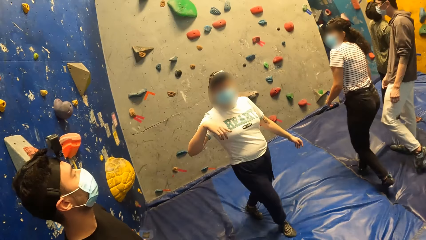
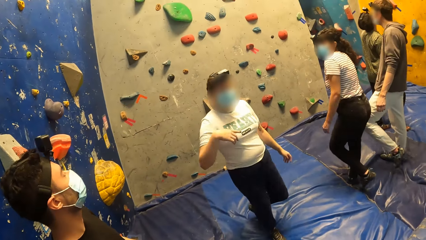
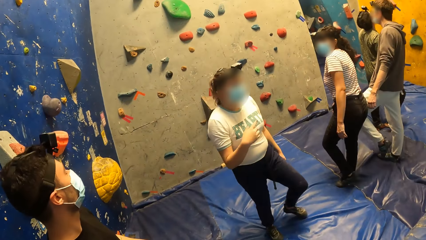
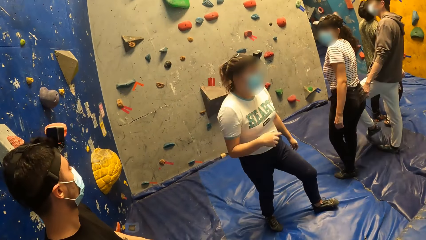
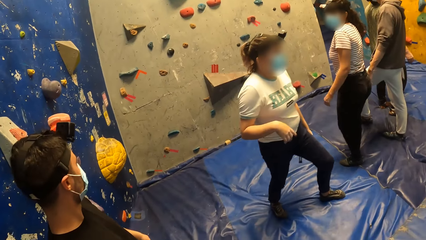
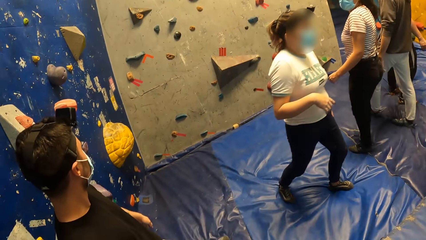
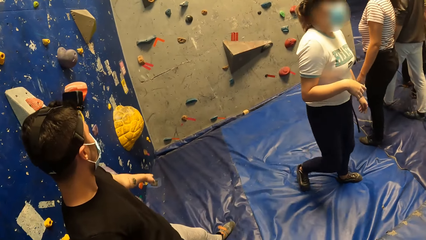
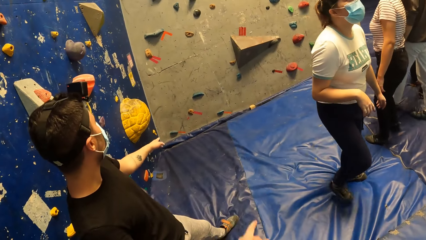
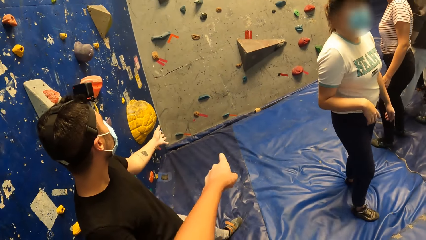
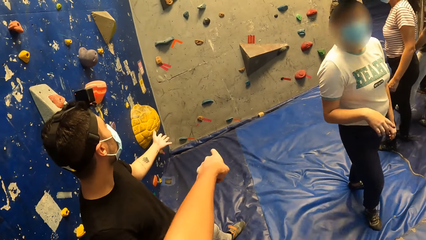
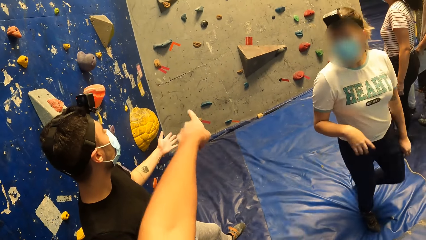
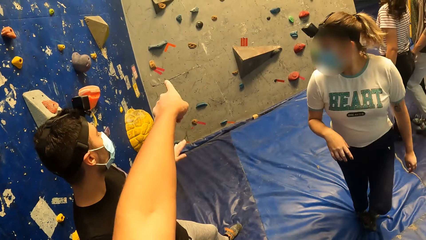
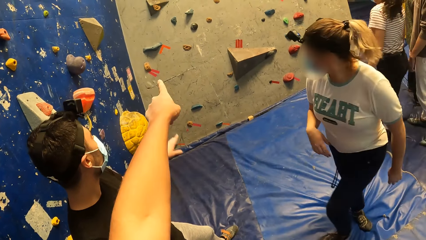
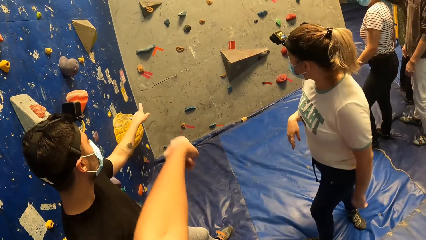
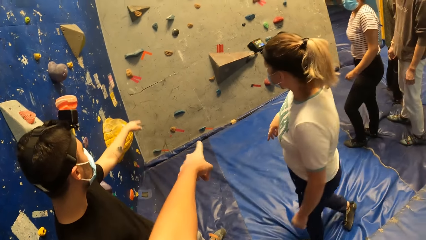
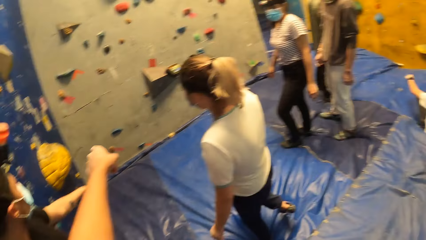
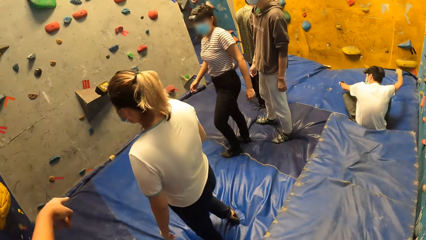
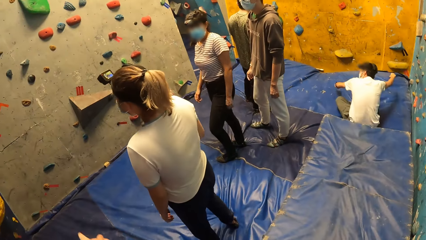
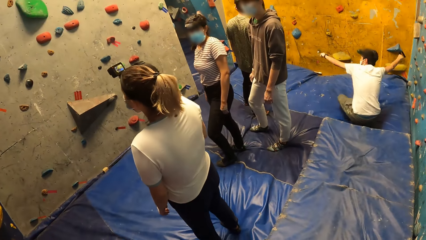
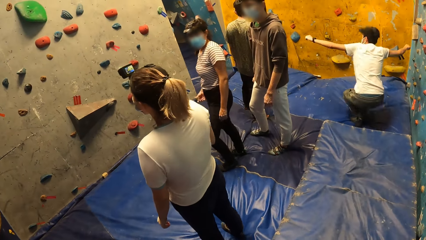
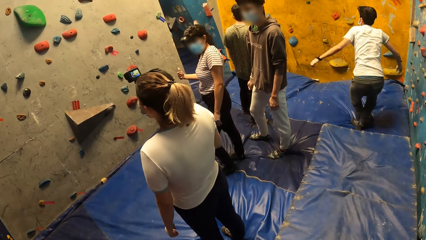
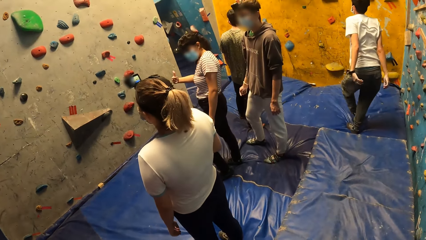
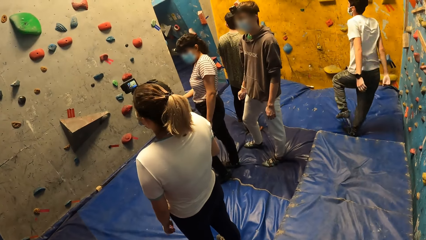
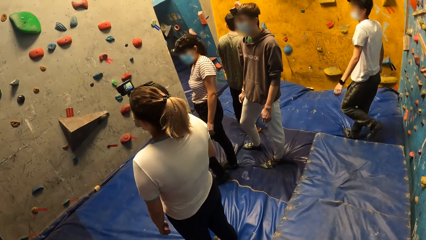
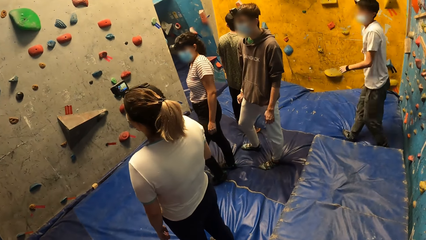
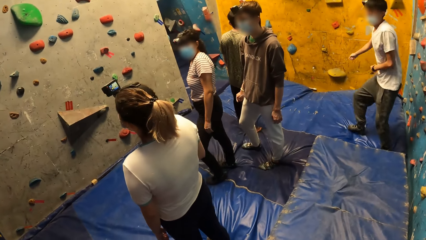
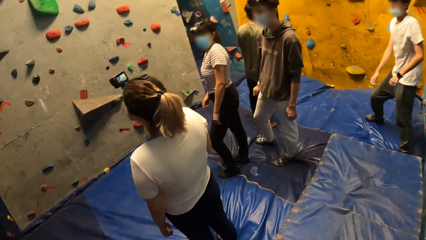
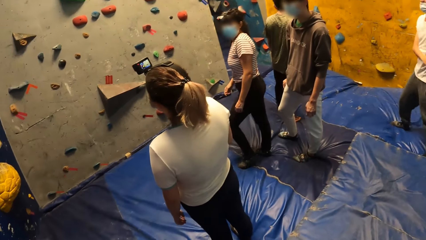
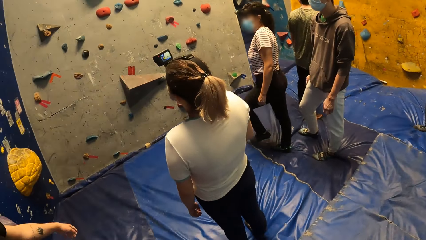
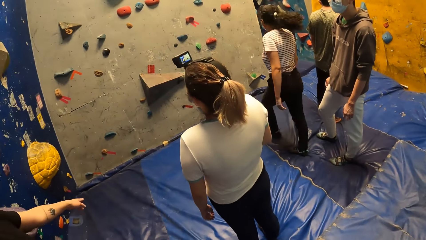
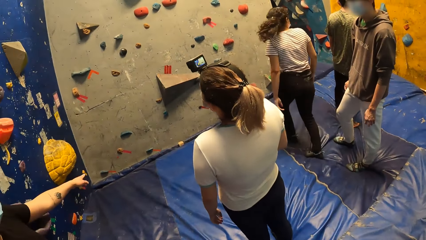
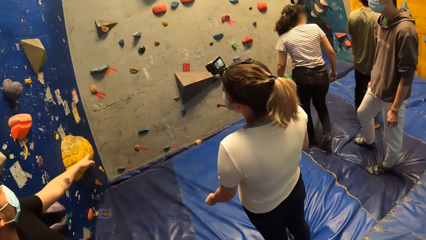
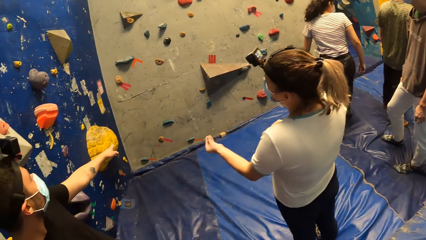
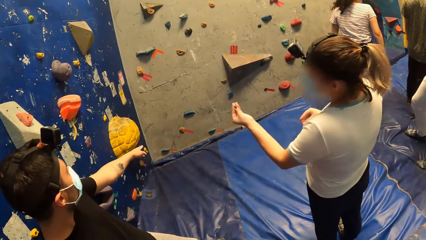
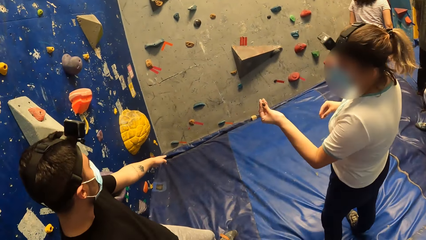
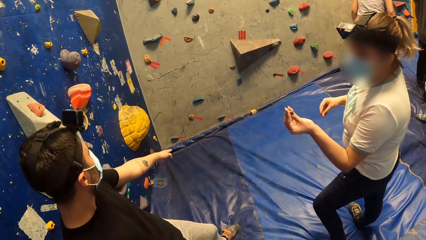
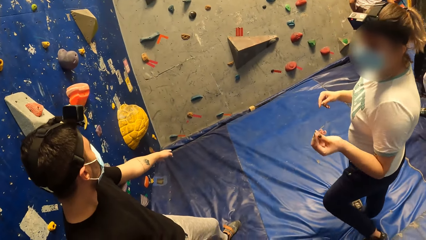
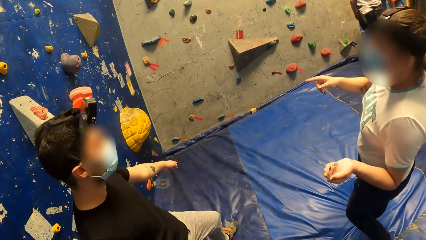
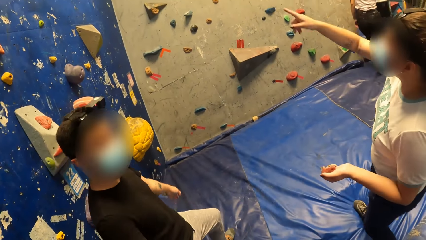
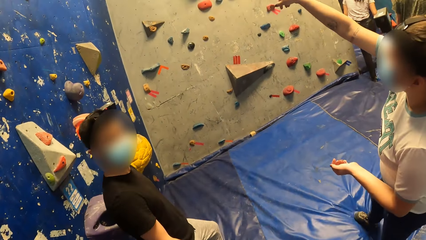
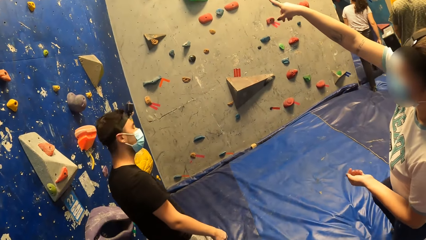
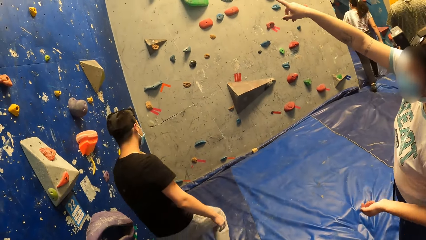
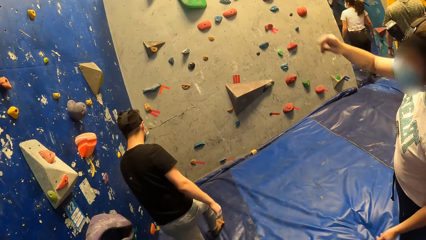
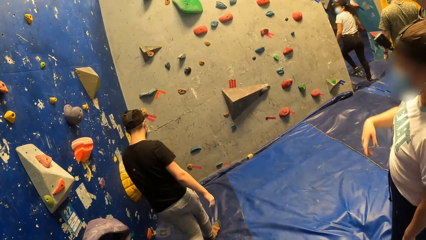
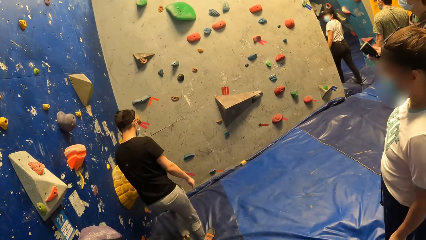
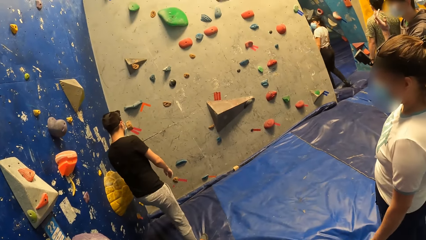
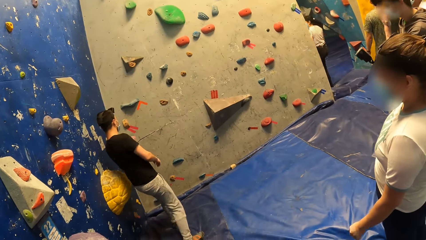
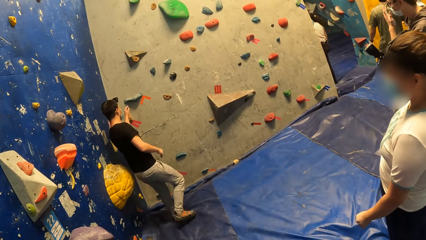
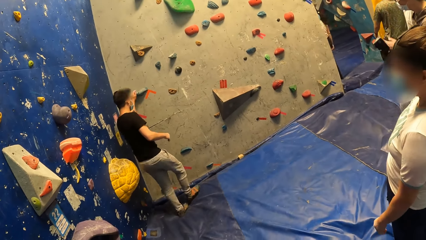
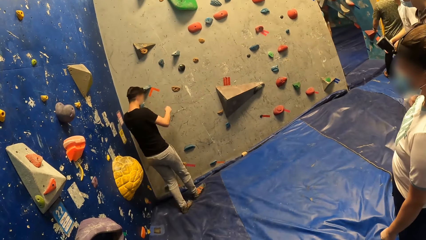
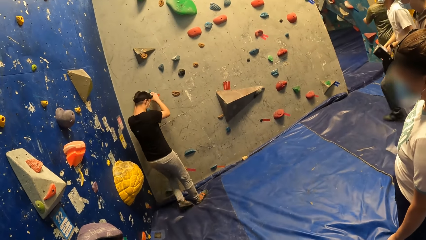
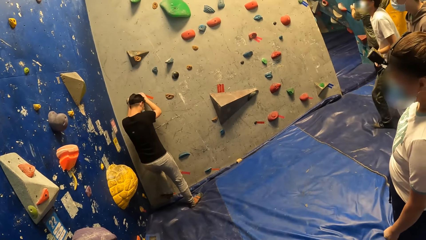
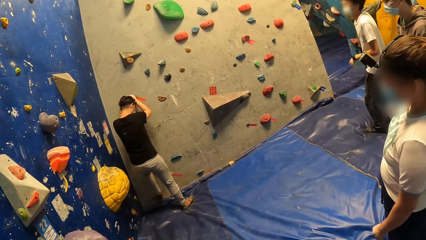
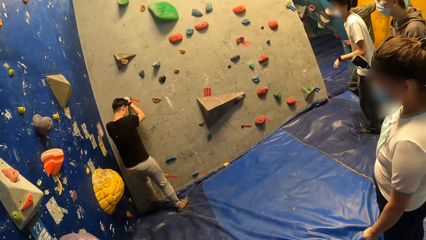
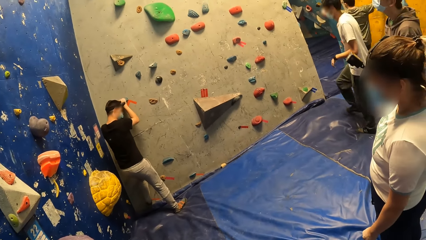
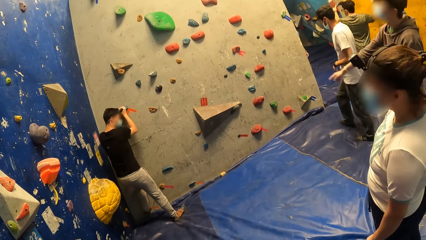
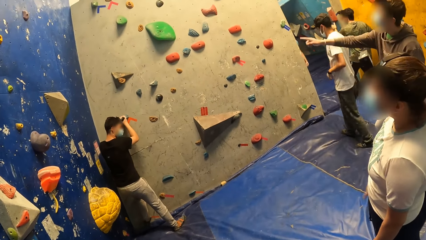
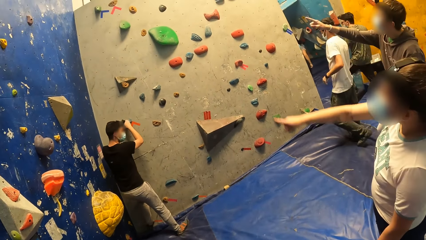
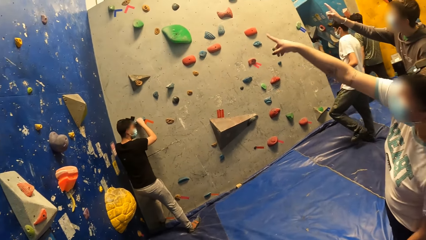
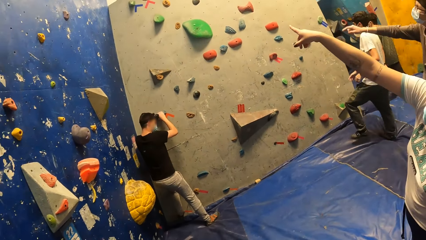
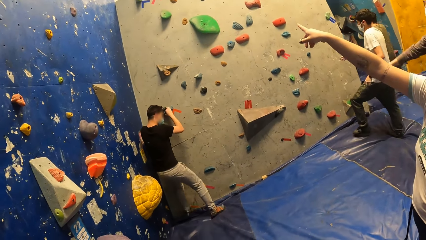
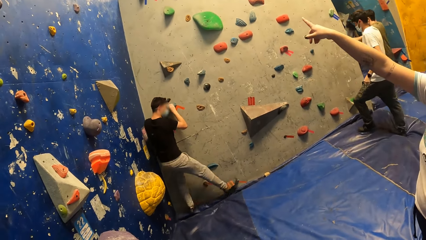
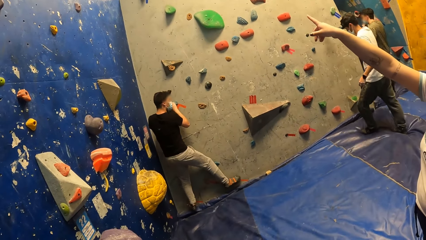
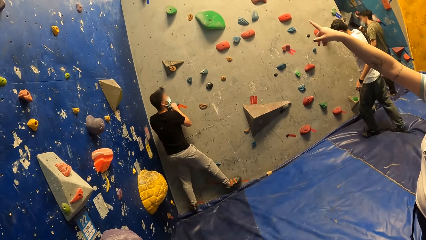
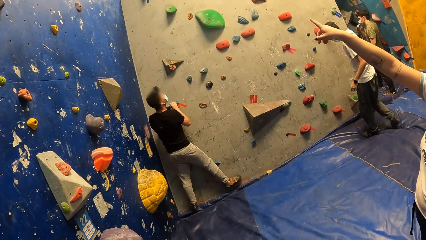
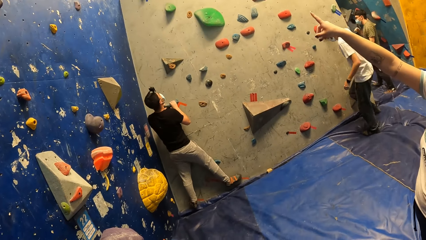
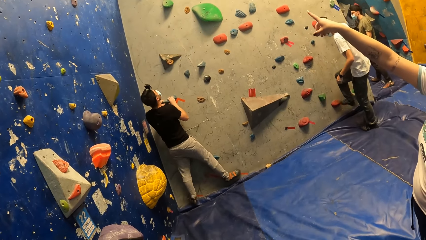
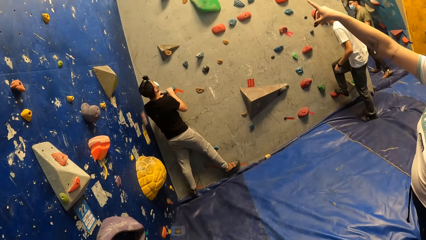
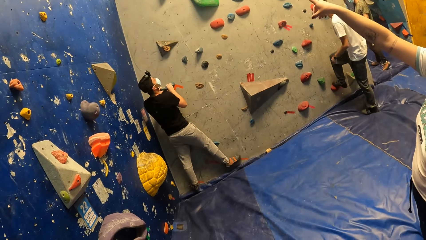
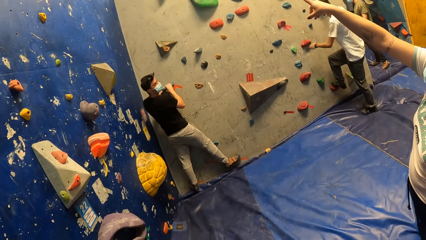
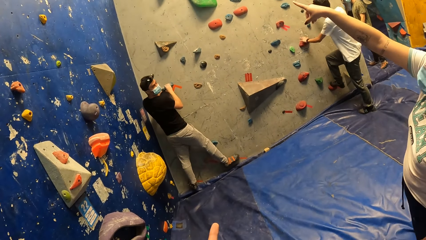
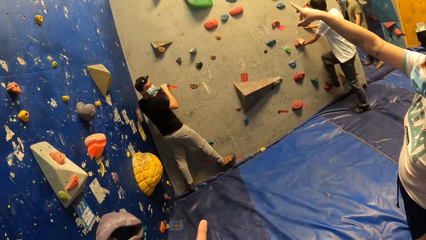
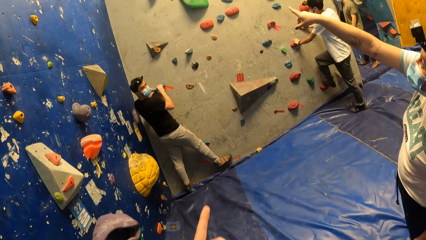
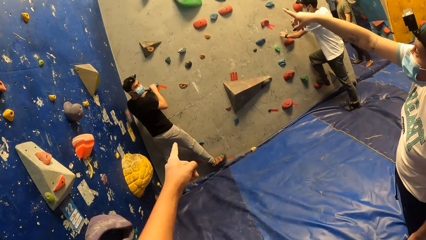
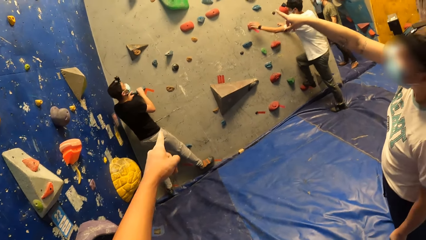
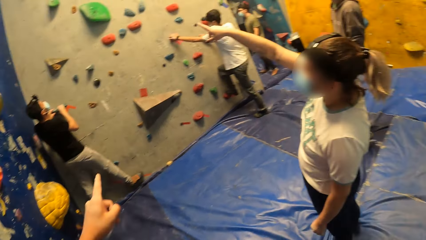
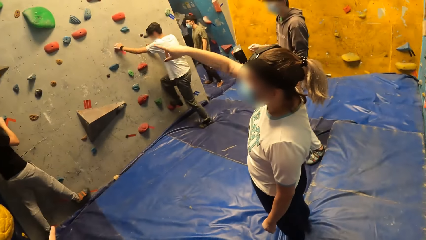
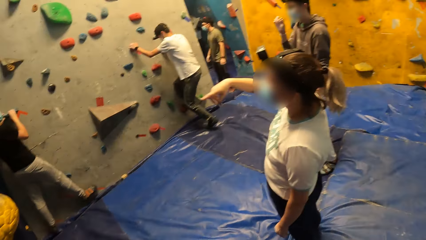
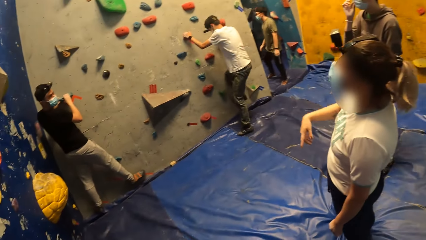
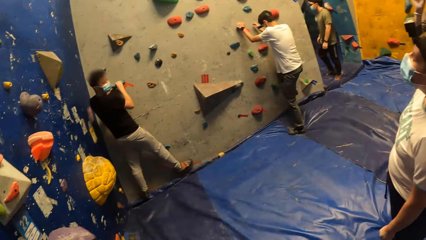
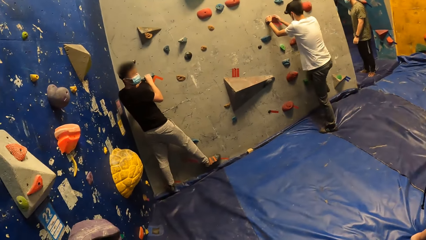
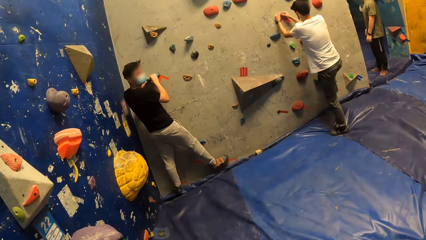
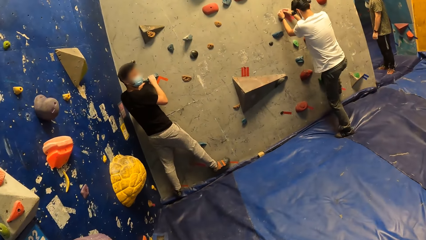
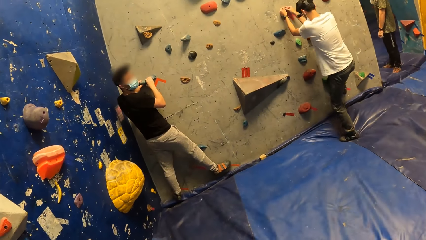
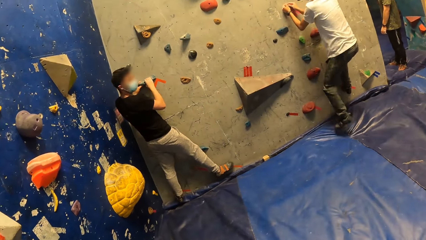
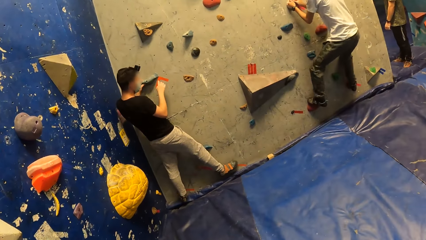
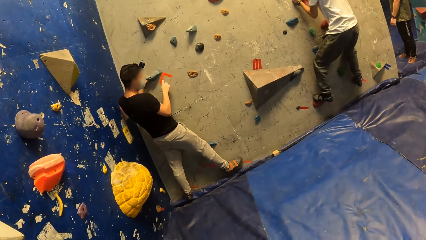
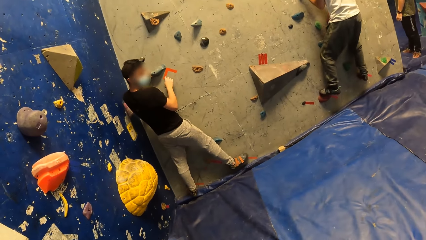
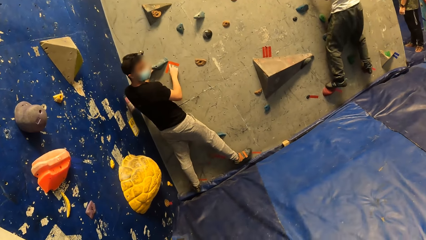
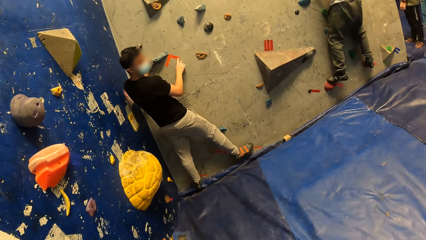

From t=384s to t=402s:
The woman walks in the room. The camera wearer points on the rocks on the wall. They look around. The woman points on the wall. The man walks toward the wall. The man touches a climbing hold with both hands. The woman points on the wall. The man climbs the bouldering wall with both hands. Another man places his right leg on a climbing hold. The other man grabs the climbing holds with both hands. The camera wearer points on the rocks on the wall. The other man climbs the bouldering wall with both hands. The camera wearer looks around. The first man sketches on the wall.
